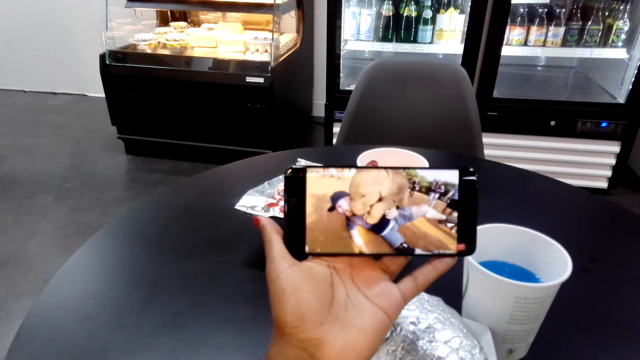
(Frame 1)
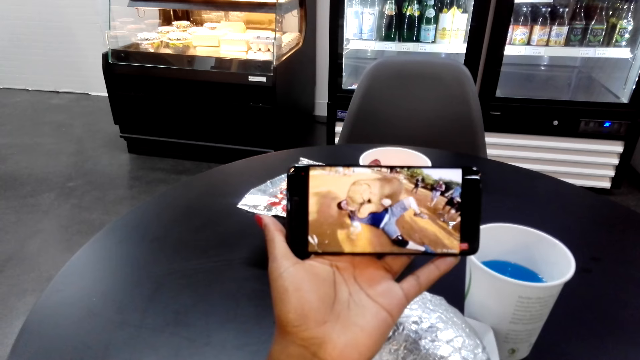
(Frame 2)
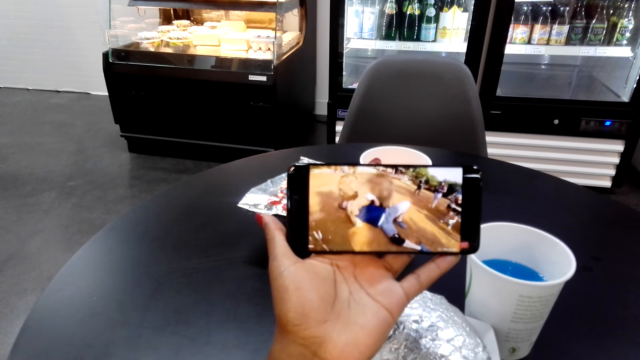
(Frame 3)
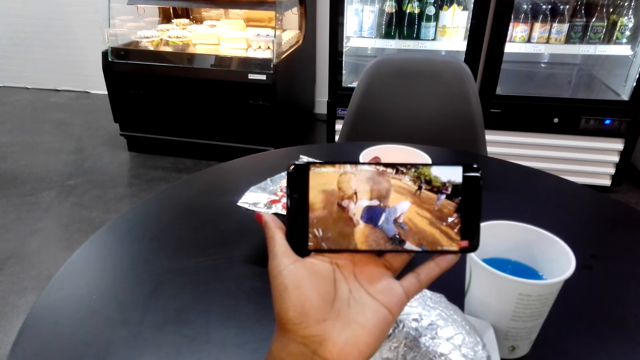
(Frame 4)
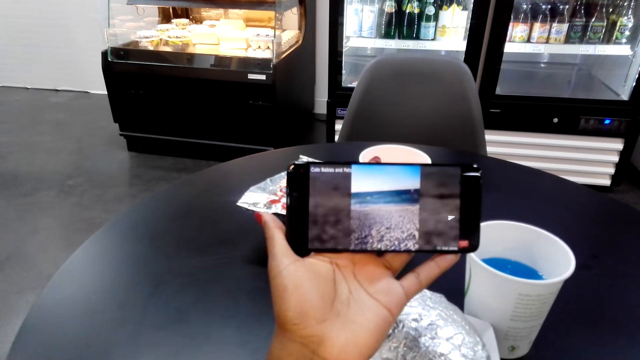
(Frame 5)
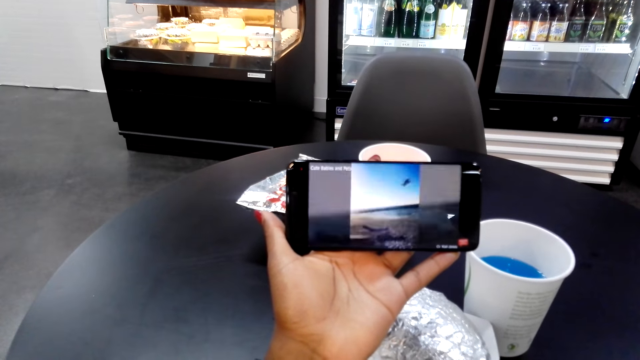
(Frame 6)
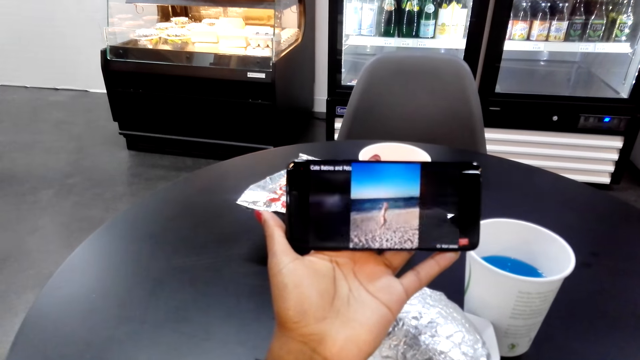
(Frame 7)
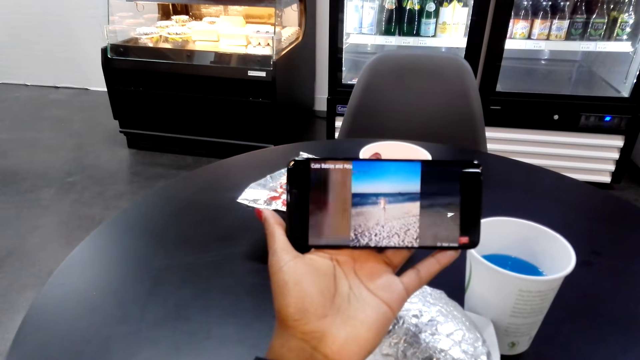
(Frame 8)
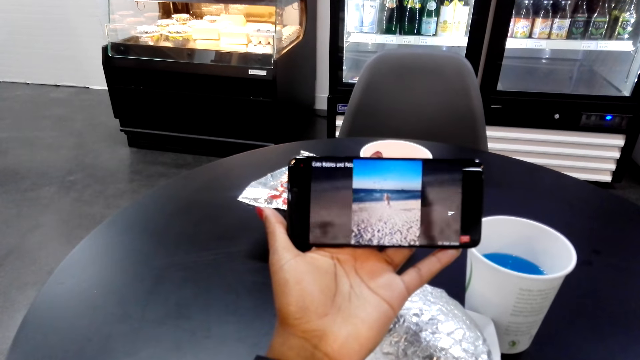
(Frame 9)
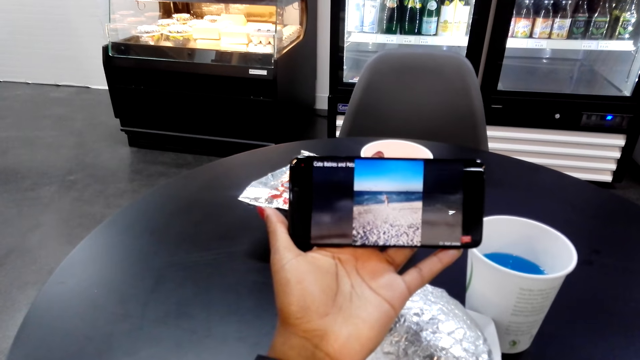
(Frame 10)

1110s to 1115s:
The camera wearer looks at the phone.

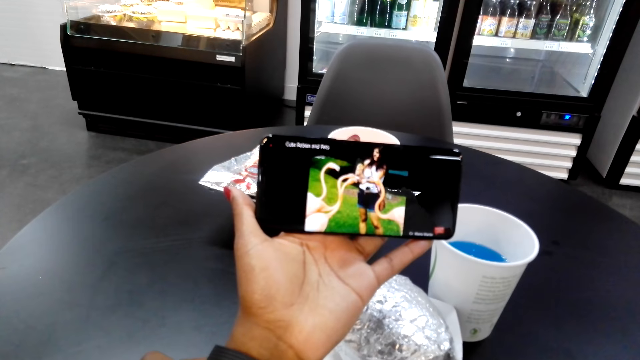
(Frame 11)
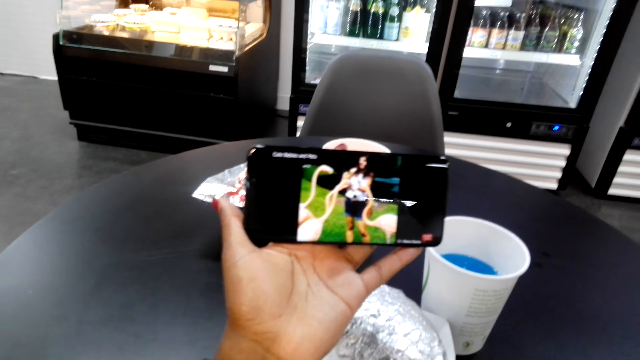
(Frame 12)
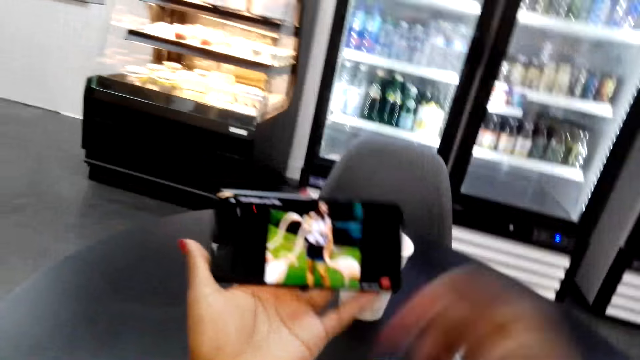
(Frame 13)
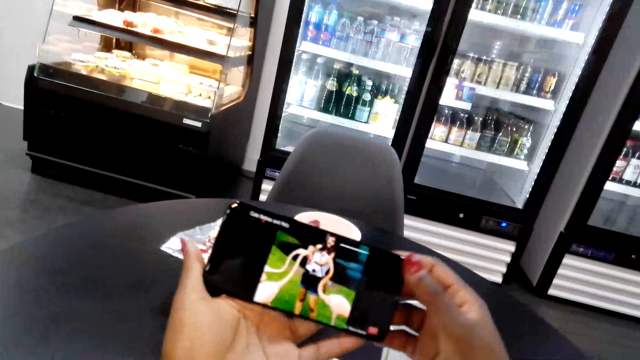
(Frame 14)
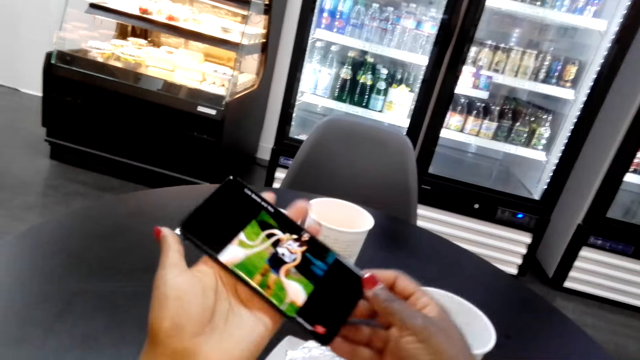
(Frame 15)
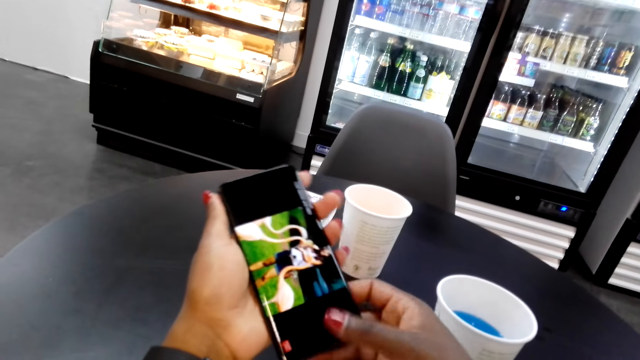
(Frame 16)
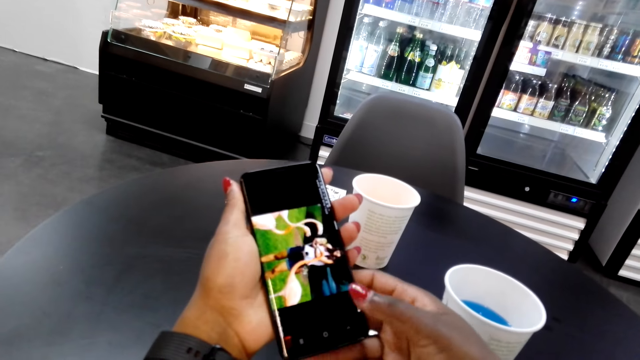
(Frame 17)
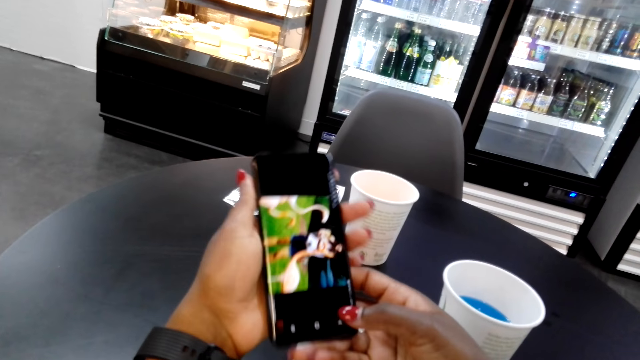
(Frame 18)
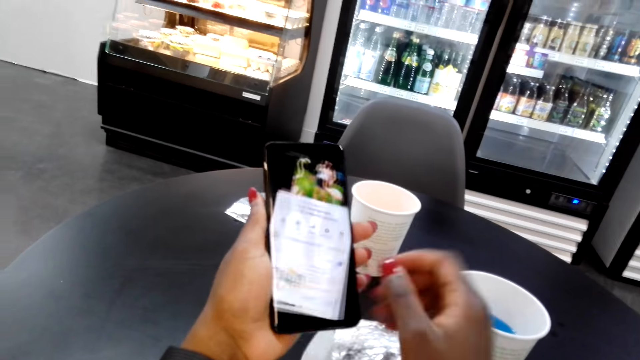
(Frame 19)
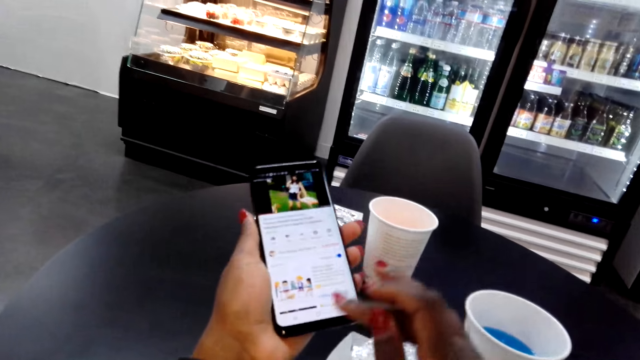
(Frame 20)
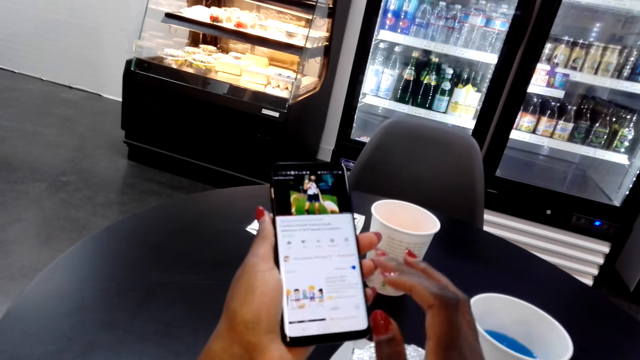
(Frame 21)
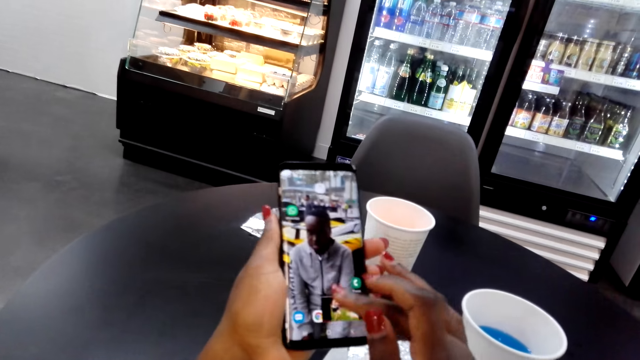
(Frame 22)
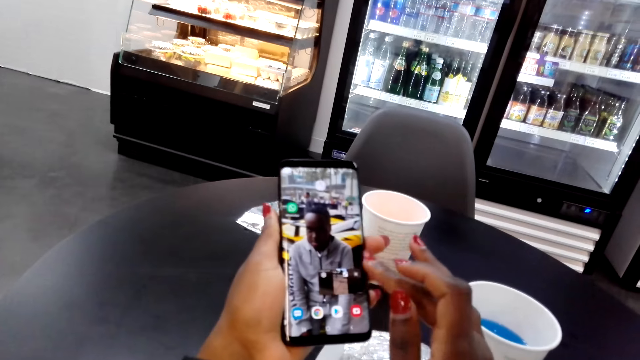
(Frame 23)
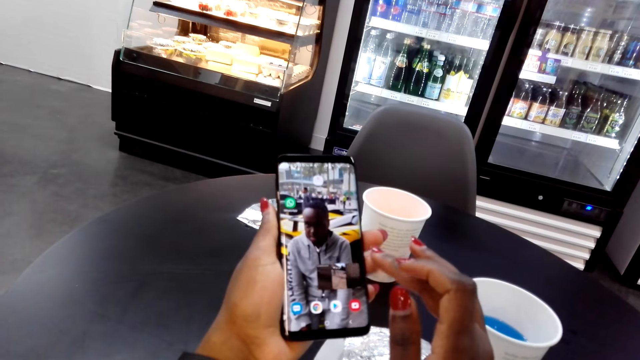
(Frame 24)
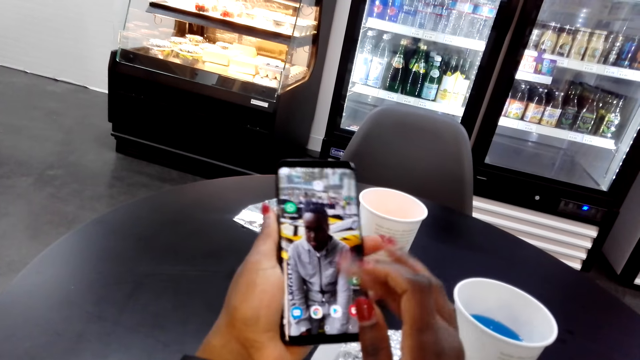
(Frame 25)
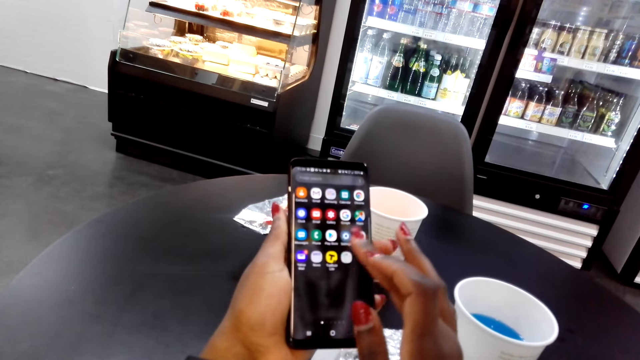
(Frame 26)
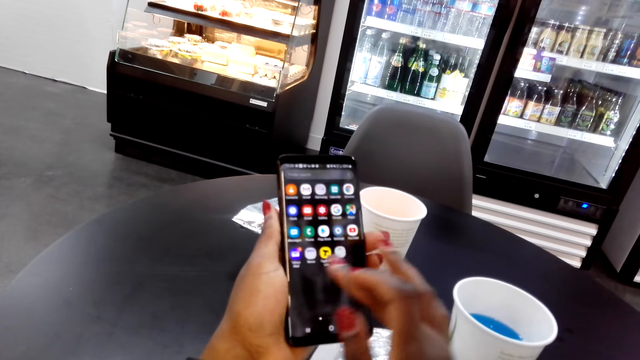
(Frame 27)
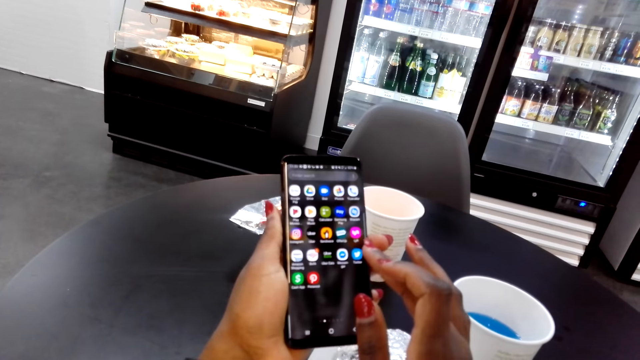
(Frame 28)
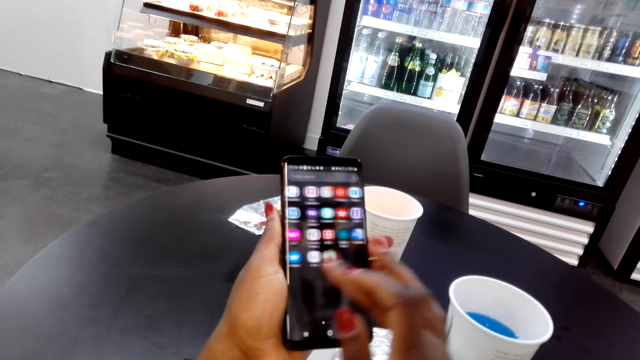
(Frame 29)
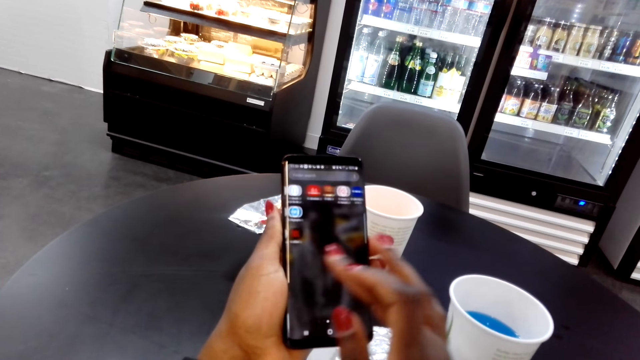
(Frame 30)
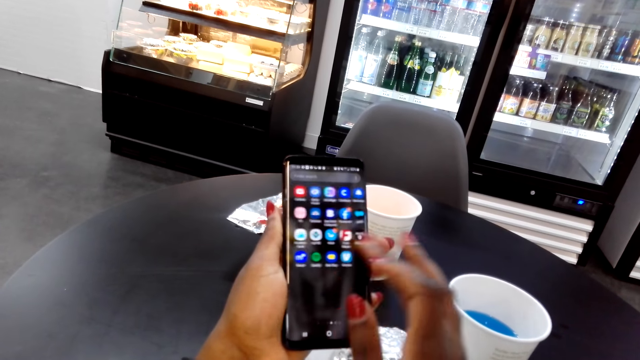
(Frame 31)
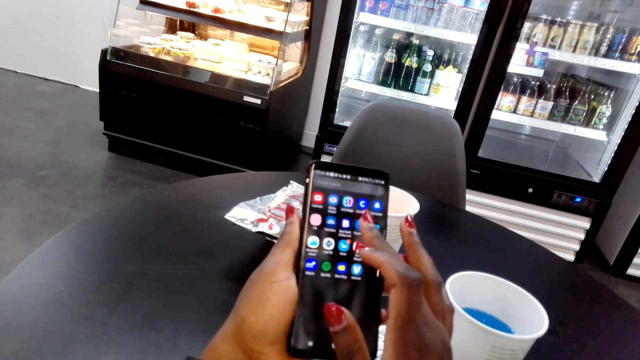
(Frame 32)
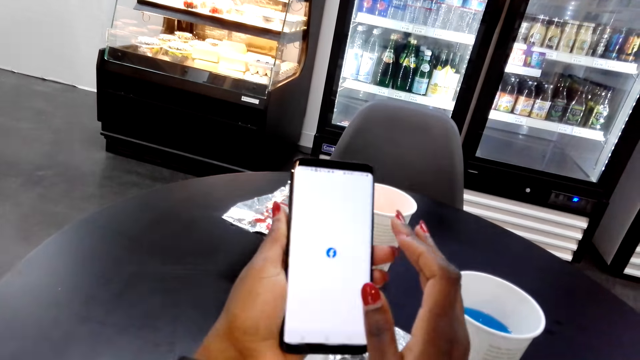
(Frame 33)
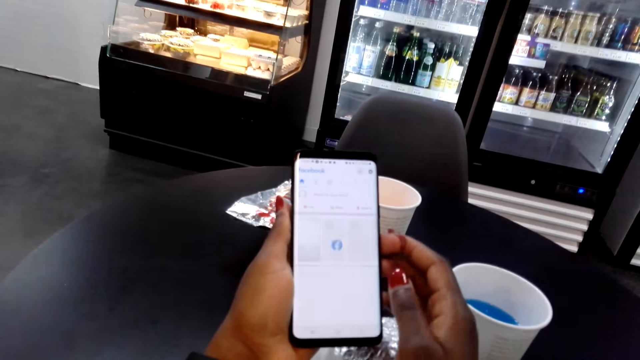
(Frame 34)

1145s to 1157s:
The camera wearer holds the phone with both hands. They turn the phone. They tap on the phone's screen. They use the phone. They swipe on the phone's screen.

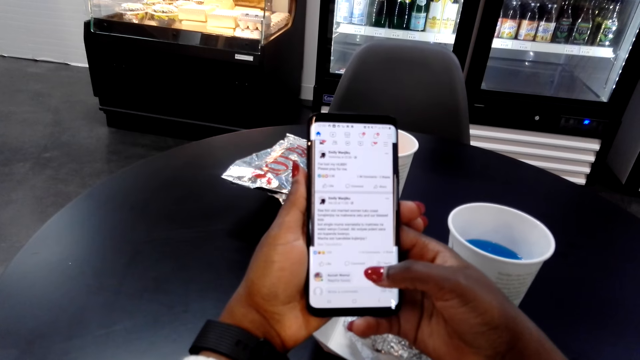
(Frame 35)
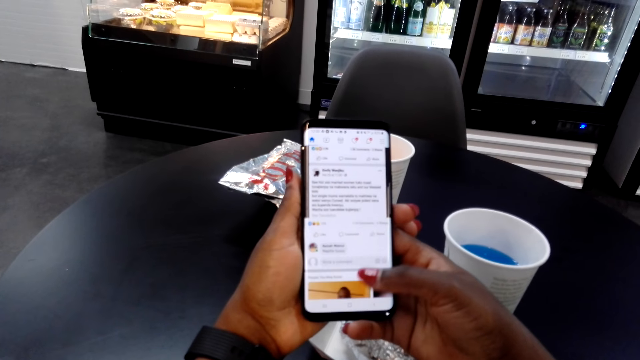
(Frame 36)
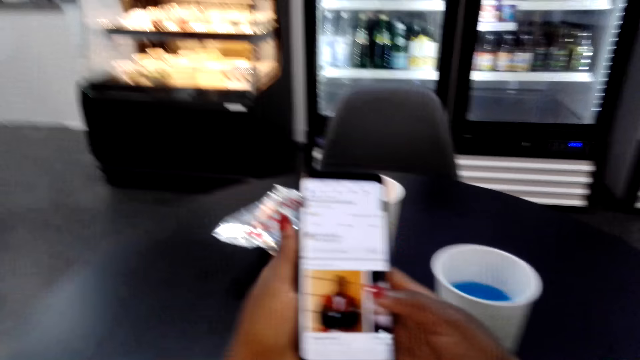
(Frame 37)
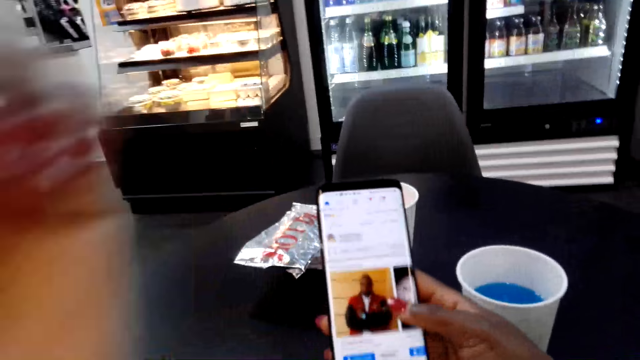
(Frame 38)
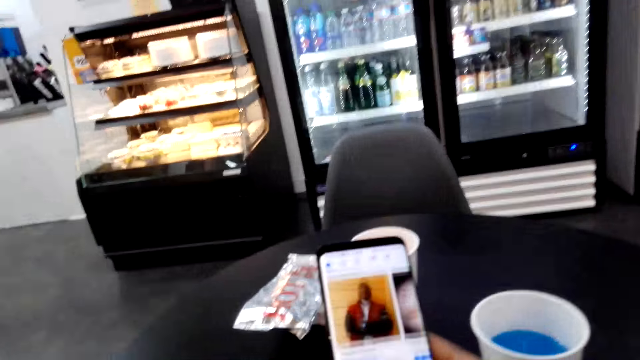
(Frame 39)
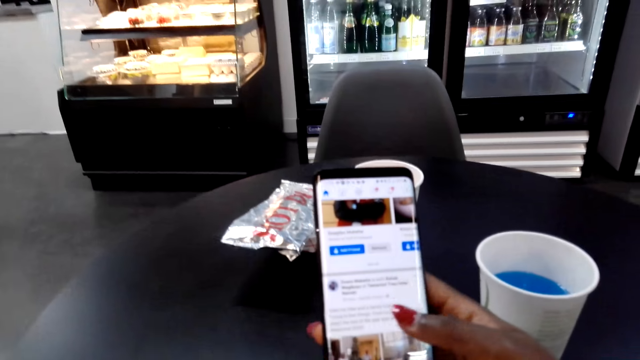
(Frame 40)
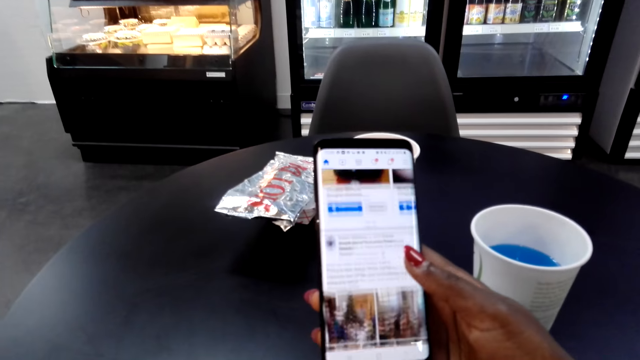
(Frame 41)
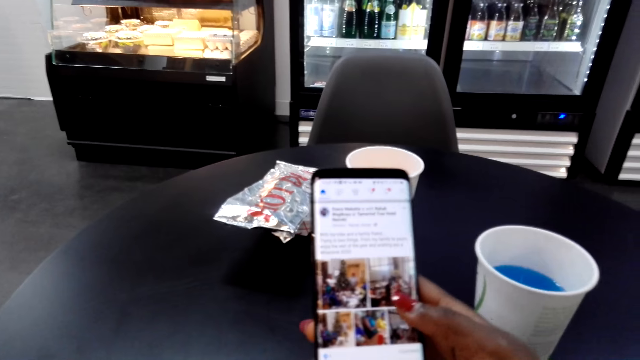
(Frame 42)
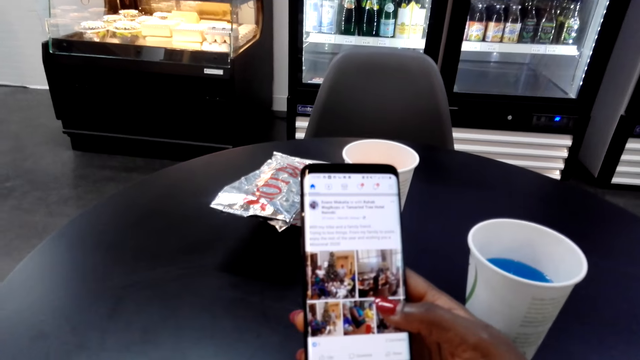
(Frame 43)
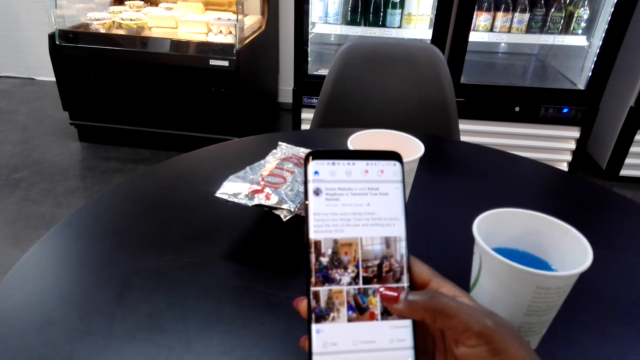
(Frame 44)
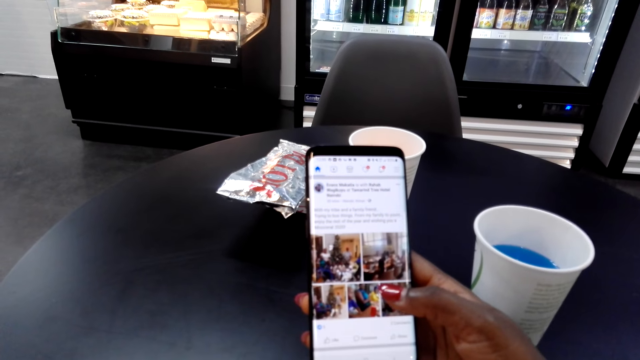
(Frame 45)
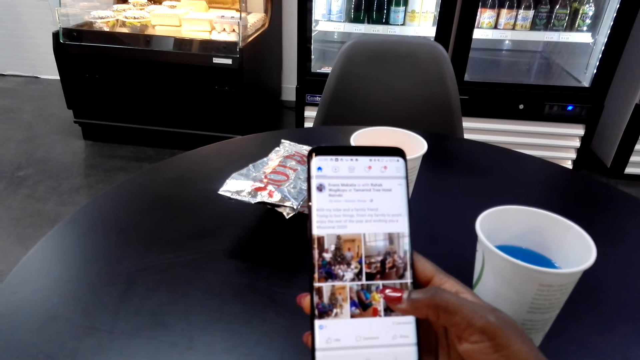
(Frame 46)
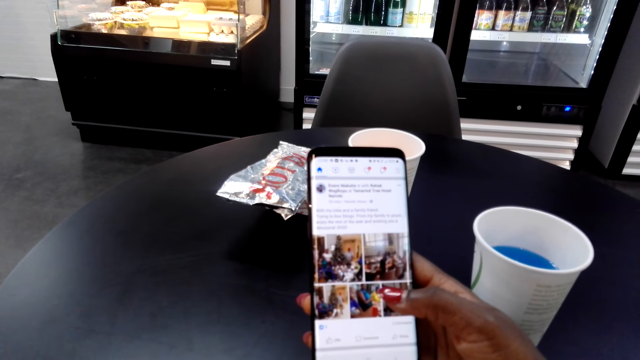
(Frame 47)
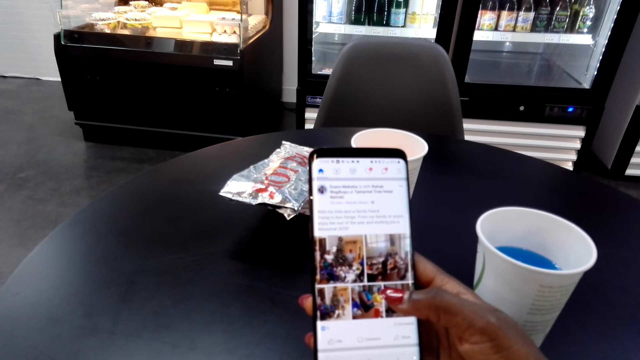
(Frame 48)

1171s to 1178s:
The camera wearer moves the left hand. They look at the phone's screen.
